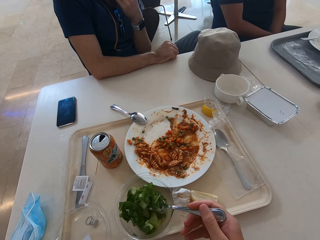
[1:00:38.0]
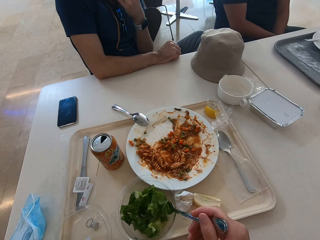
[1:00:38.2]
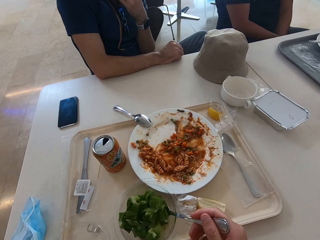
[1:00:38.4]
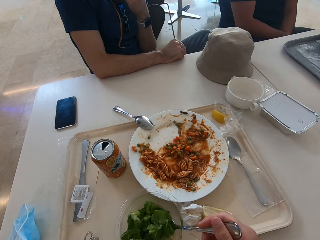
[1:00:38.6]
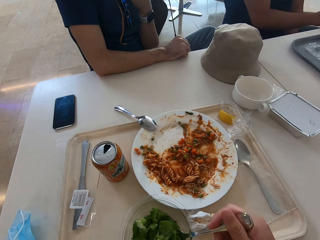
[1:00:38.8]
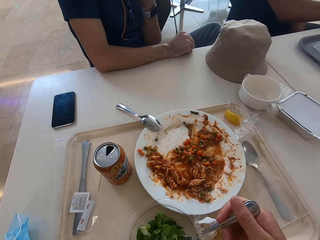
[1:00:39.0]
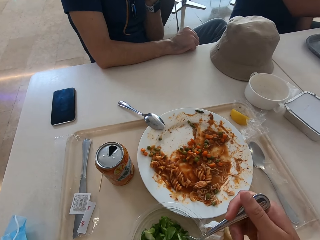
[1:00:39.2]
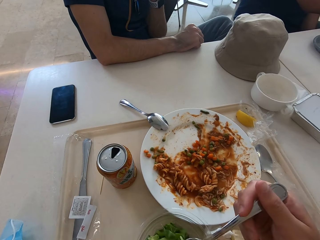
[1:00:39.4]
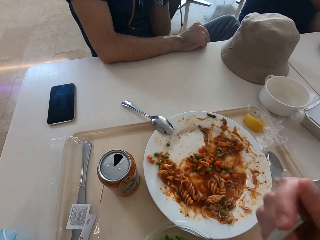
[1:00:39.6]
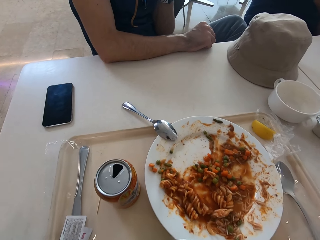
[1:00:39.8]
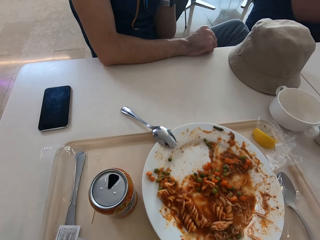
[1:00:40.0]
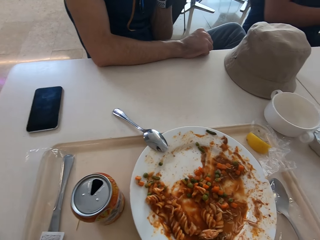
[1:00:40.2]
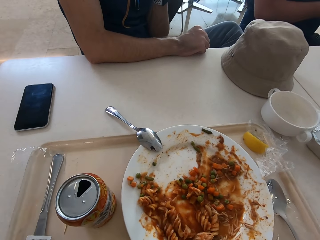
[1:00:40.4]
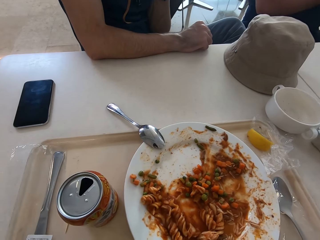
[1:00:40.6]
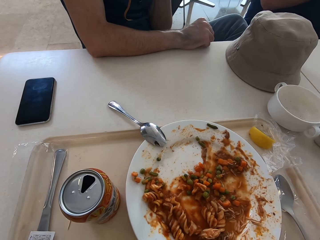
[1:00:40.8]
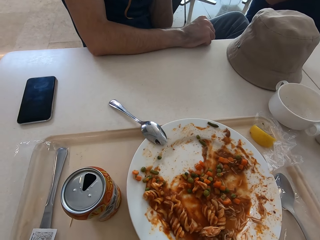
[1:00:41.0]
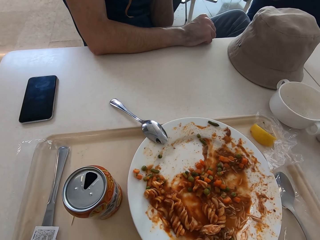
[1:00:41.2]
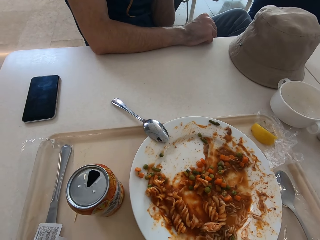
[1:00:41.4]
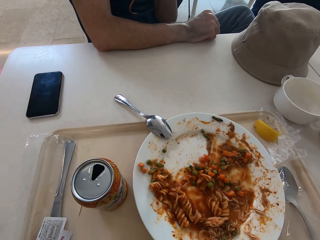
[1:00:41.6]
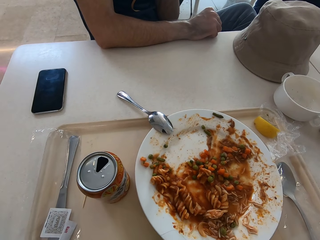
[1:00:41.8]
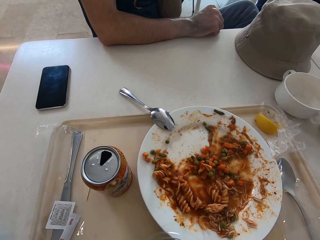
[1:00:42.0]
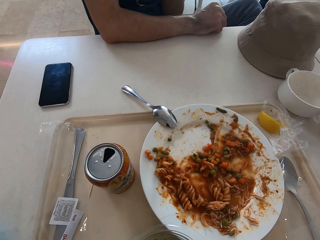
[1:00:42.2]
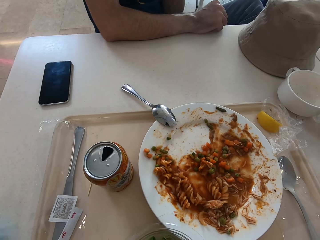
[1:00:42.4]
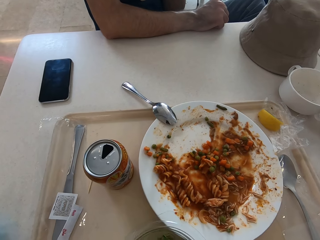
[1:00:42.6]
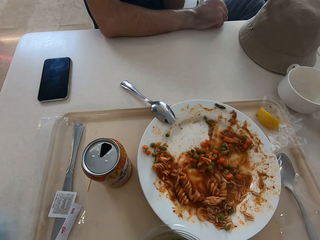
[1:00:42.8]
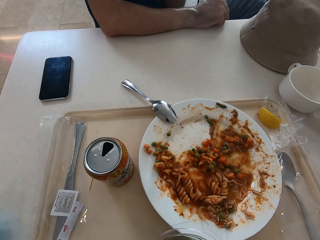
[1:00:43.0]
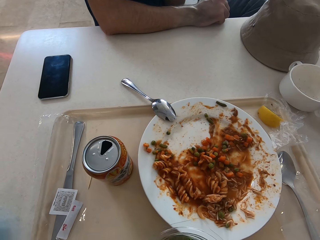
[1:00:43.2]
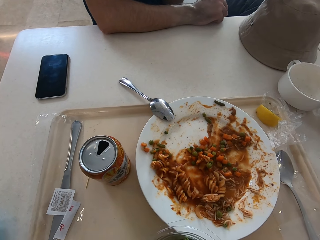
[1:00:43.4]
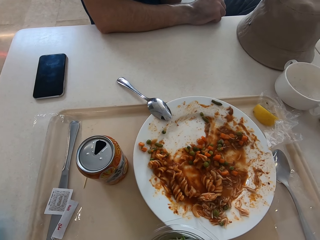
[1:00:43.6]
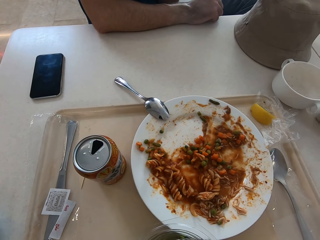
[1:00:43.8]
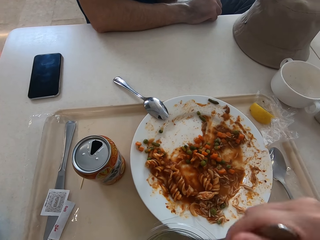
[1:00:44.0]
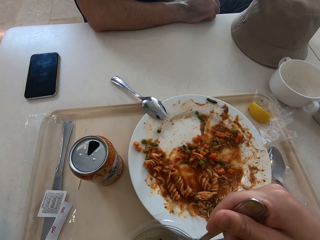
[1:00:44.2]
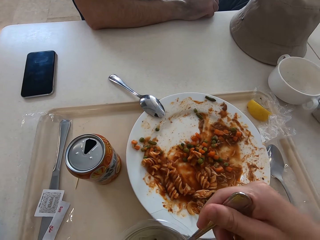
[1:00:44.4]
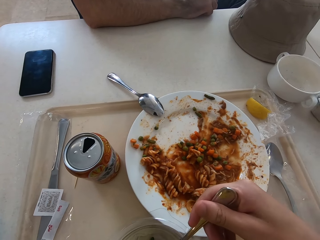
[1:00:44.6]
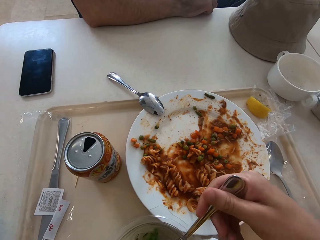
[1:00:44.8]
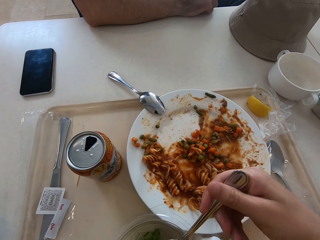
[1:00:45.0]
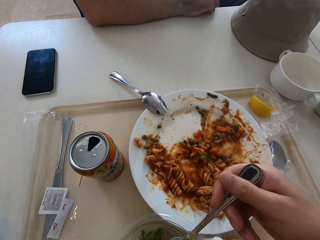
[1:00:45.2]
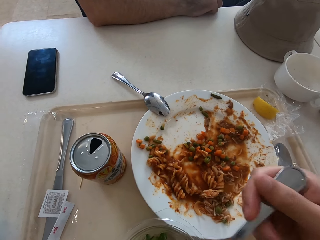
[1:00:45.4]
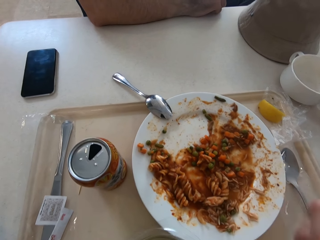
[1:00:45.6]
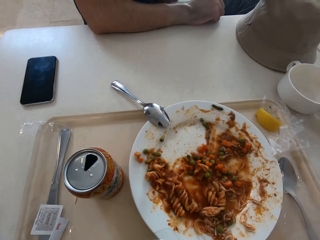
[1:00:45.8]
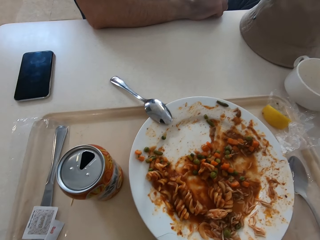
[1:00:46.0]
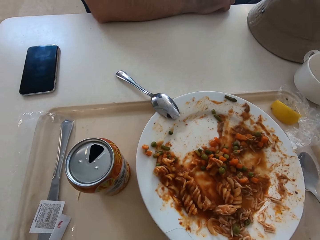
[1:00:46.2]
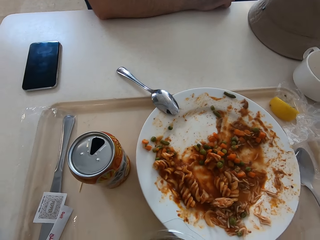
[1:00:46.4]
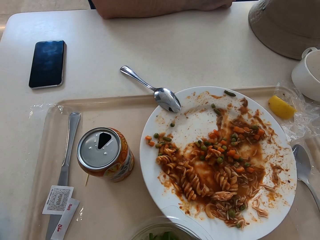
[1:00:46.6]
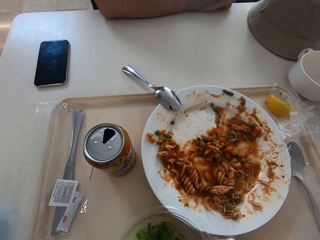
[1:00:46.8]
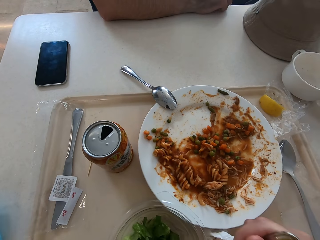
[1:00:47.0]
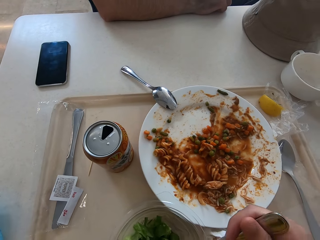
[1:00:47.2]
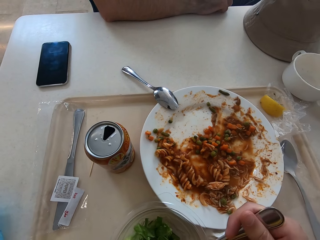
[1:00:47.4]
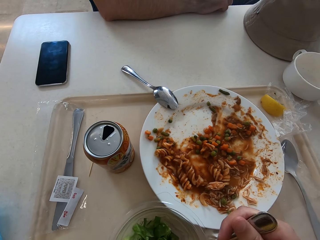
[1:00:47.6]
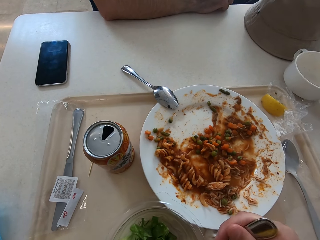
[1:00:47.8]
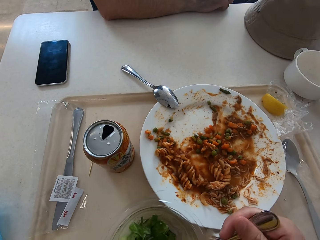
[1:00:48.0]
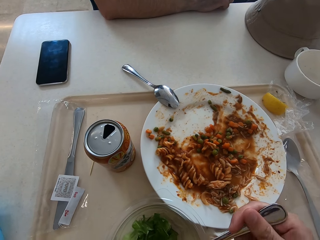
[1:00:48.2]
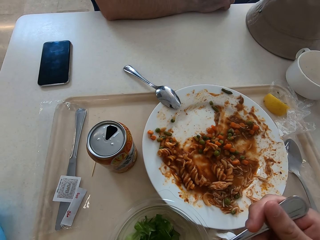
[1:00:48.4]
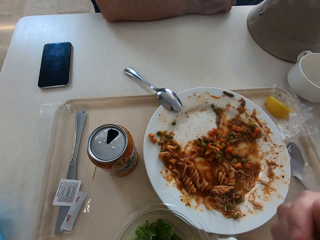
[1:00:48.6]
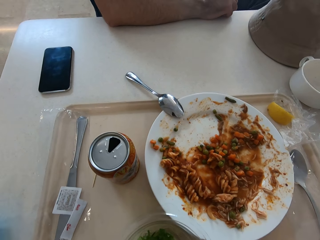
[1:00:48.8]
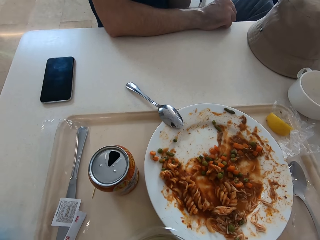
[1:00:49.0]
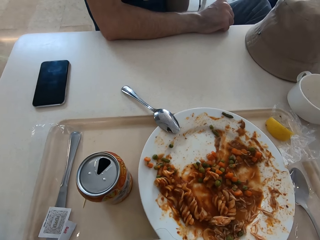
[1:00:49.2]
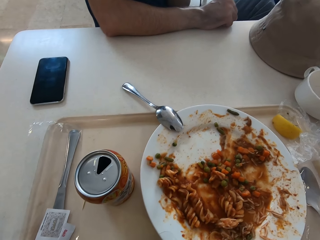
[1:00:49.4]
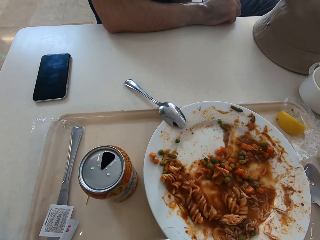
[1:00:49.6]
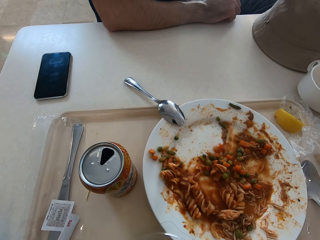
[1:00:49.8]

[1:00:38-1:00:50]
The camera wearer eats the salad. They pick the salad with the fork.

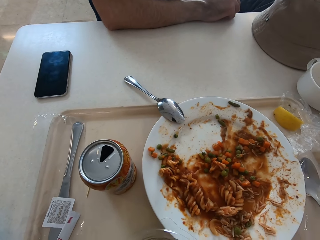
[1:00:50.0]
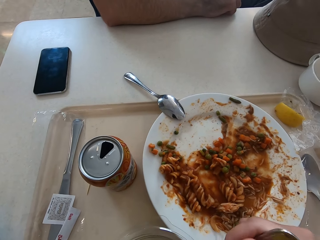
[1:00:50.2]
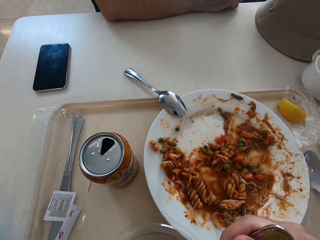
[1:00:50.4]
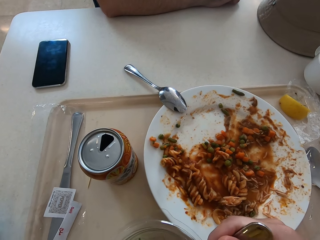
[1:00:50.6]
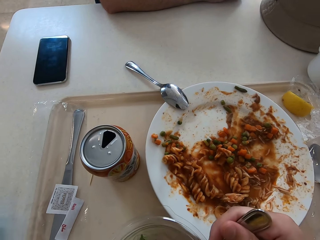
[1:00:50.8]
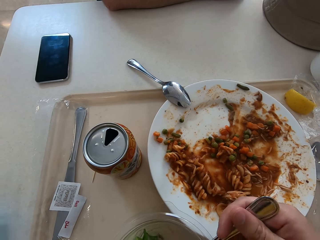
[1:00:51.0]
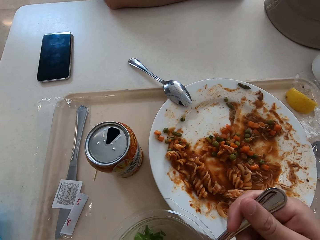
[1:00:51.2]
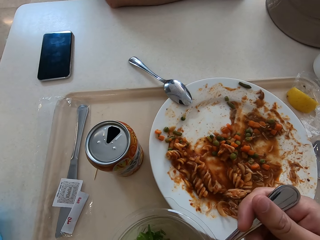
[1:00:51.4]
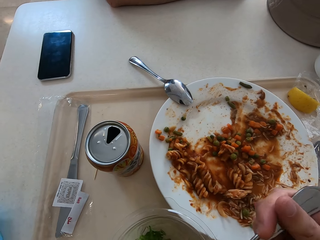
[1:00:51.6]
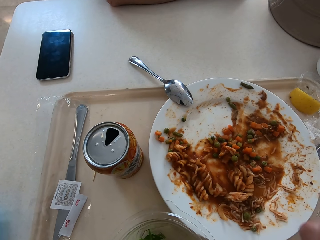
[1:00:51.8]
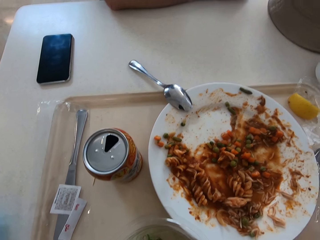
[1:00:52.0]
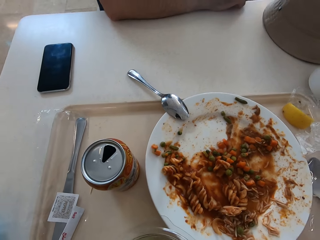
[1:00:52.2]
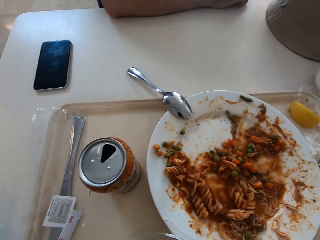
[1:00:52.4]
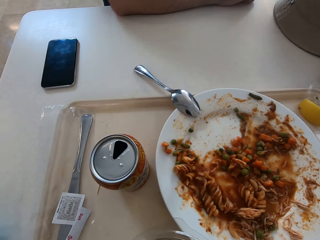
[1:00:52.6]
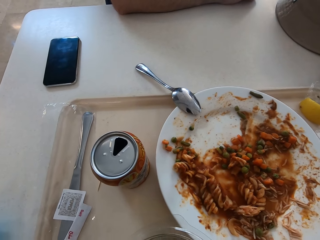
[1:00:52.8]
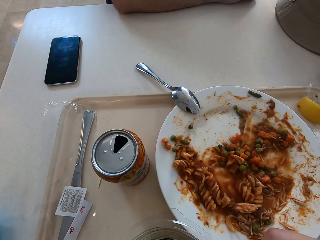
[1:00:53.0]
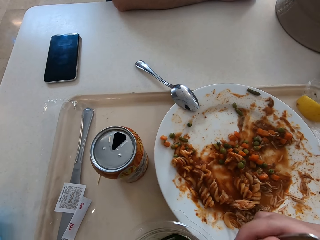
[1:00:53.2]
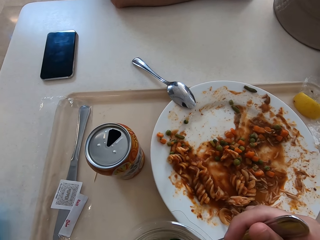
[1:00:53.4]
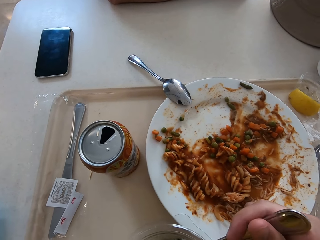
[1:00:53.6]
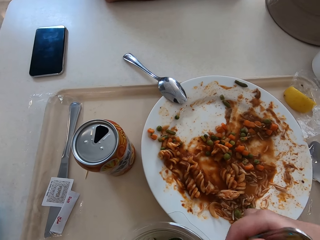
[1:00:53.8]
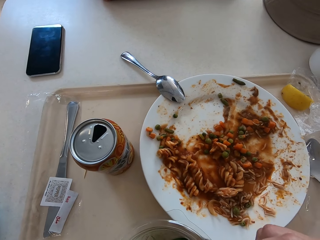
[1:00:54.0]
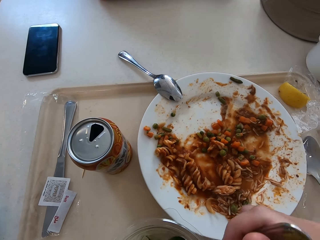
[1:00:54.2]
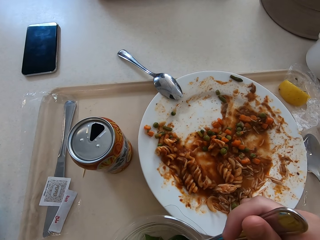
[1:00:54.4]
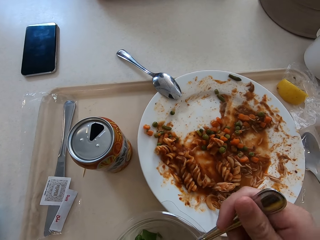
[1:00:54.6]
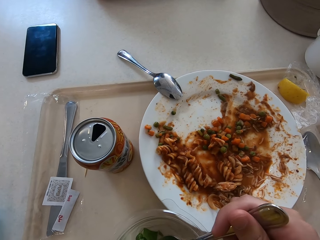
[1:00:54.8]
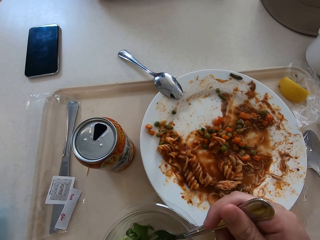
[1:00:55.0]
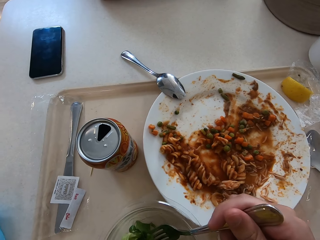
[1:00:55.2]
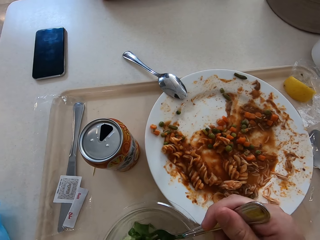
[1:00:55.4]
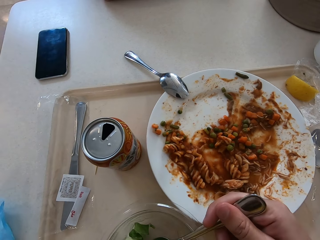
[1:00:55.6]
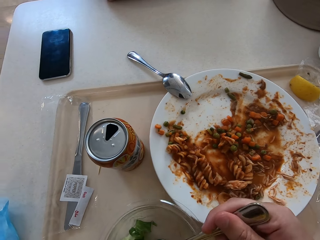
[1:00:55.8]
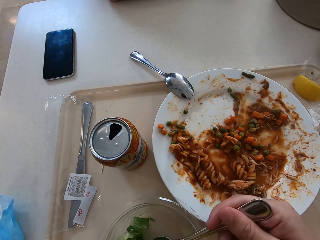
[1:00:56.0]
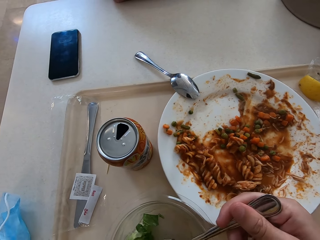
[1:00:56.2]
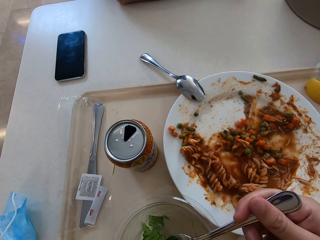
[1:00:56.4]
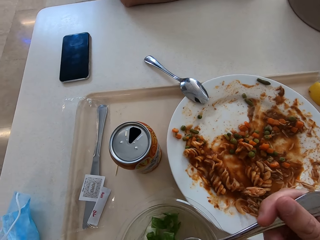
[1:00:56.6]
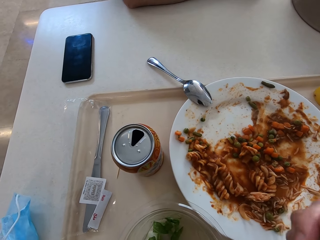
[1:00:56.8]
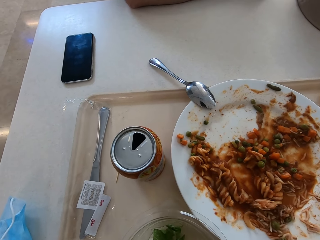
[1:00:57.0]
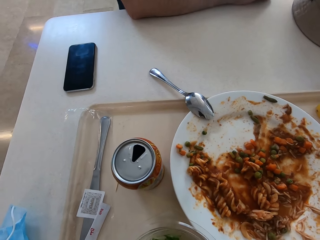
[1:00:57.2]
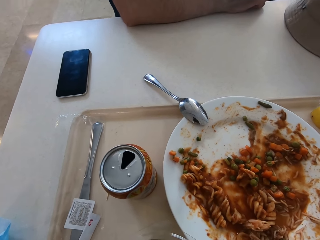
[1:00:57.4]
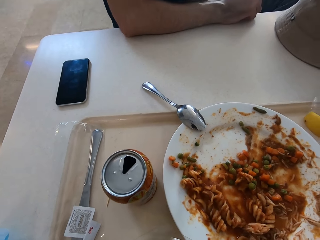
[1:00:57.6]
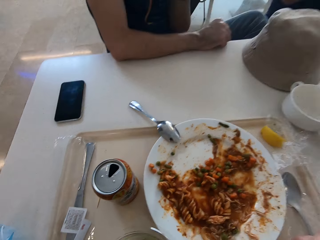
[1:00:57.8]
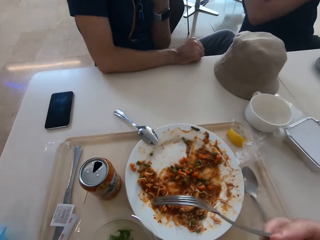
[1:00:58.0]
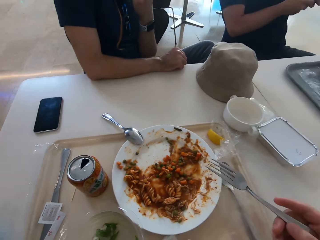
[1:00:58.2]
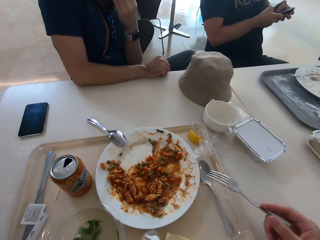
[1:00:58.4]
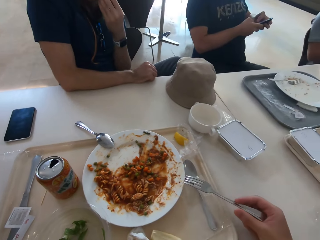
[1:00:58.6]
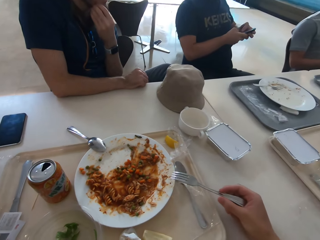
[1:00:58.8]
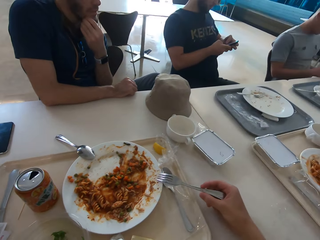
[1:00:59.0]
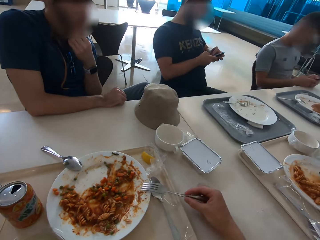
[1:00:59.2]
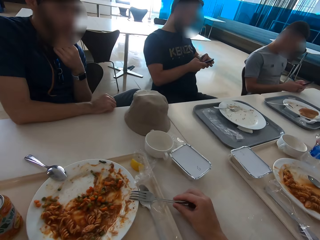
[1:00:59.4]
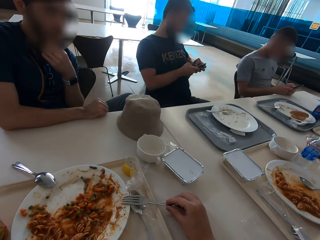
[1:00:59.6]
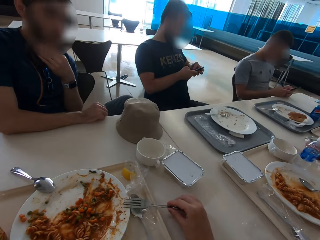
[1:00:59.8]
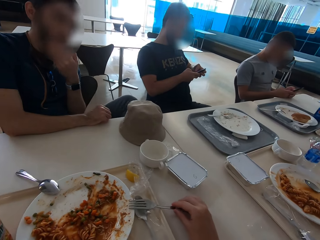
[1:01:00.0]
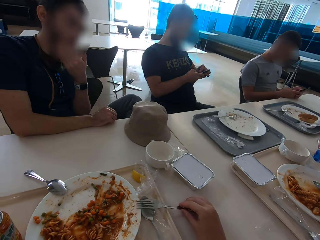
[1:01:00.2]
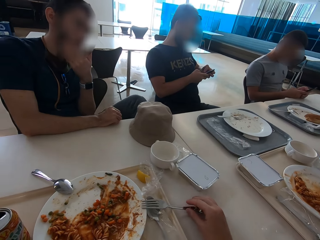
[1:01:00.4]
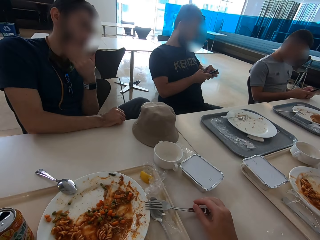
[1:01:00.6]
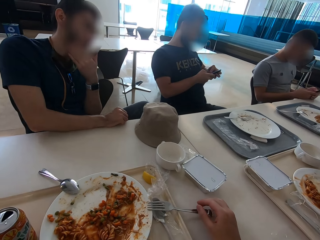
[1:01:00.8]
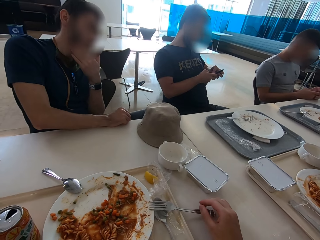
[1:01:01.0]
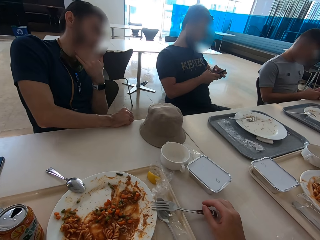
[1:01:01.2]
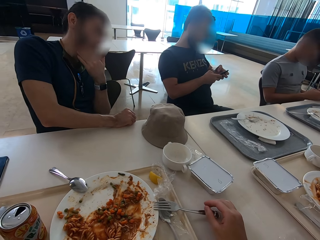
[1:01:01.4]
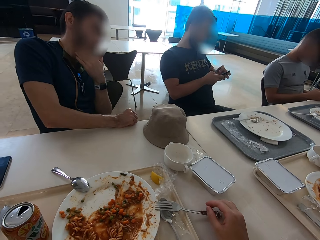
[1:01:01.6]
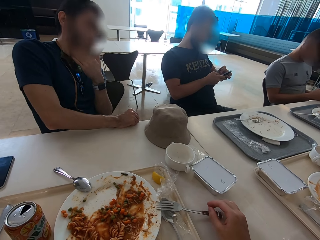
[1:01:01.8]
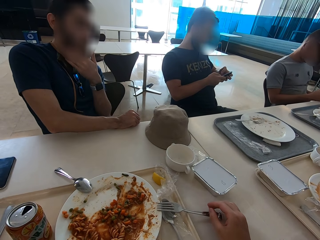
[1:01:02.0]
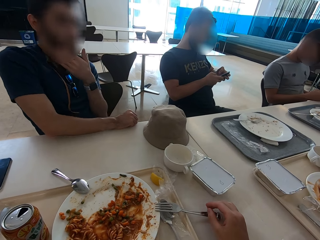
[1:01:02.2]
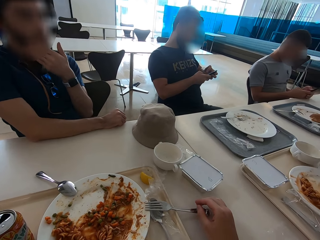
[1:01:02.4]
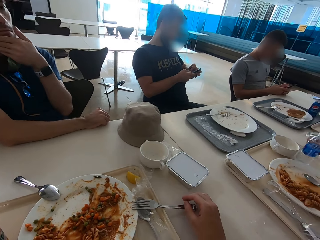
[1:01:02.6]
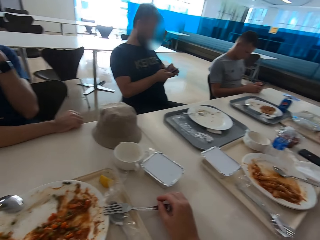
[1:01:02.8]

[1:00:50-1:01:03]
A man swipes on his phone's screen. The camera wearer puts the fork at the side of the plate. Another man touches his beard. A person moves his leg.
